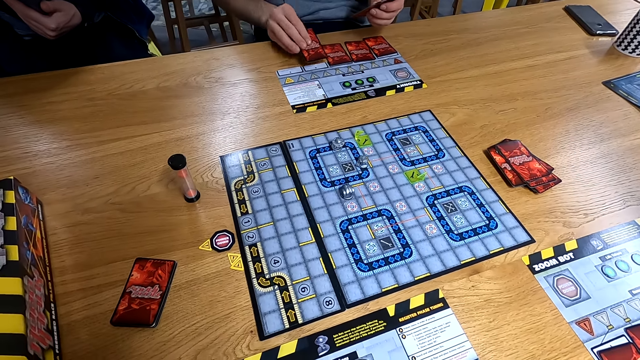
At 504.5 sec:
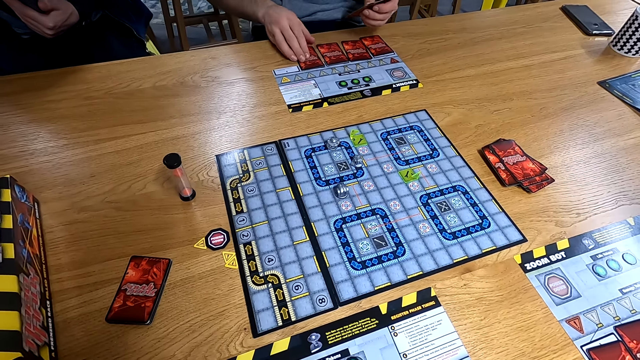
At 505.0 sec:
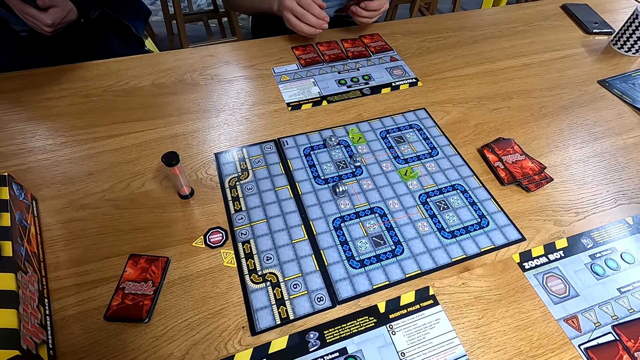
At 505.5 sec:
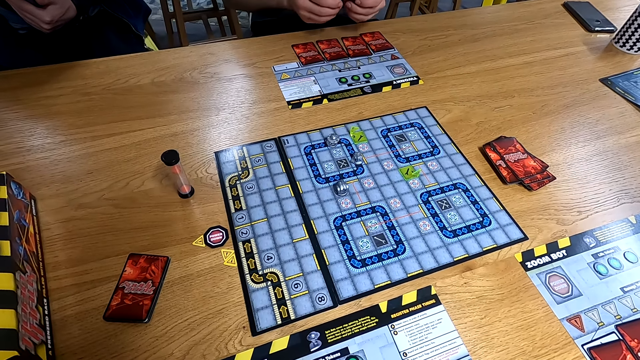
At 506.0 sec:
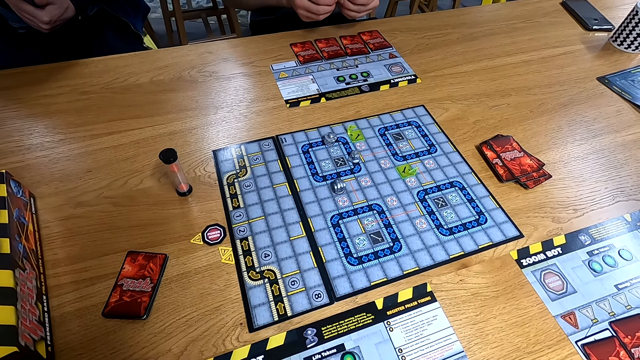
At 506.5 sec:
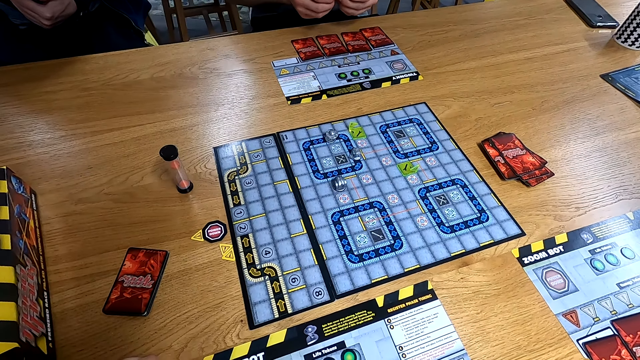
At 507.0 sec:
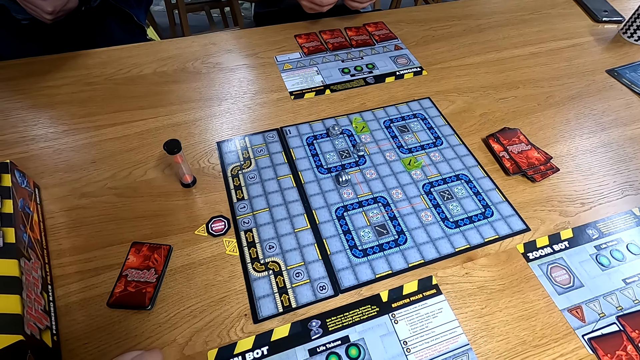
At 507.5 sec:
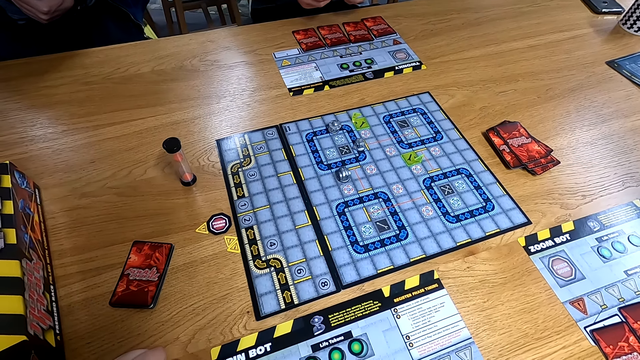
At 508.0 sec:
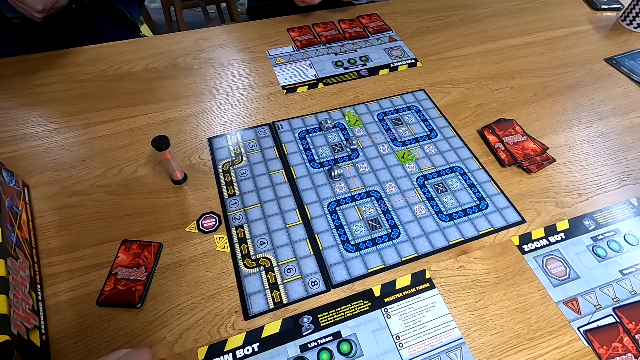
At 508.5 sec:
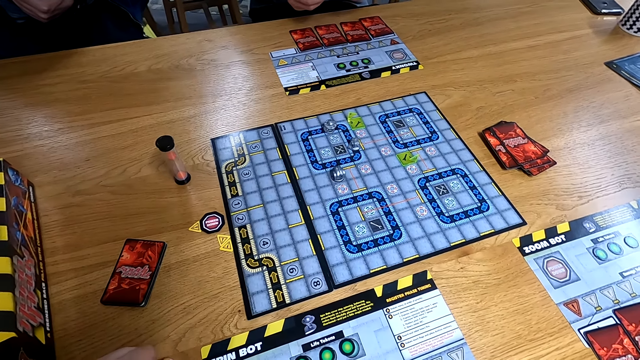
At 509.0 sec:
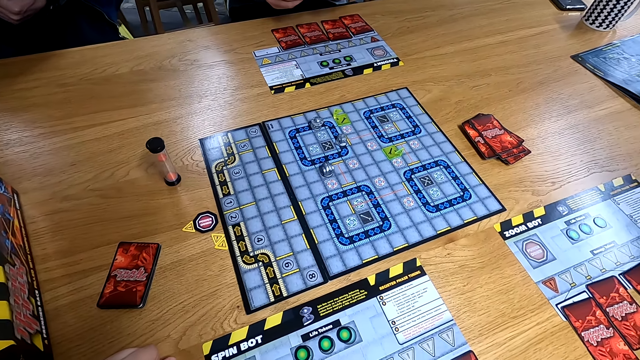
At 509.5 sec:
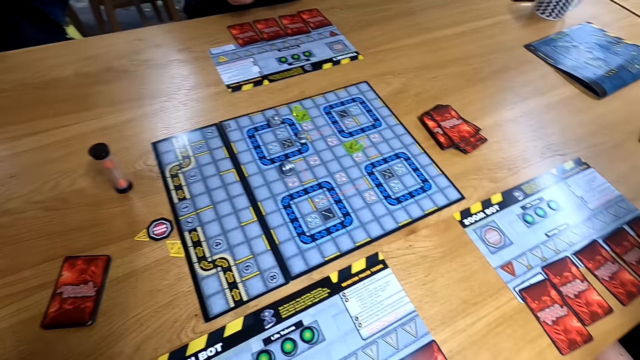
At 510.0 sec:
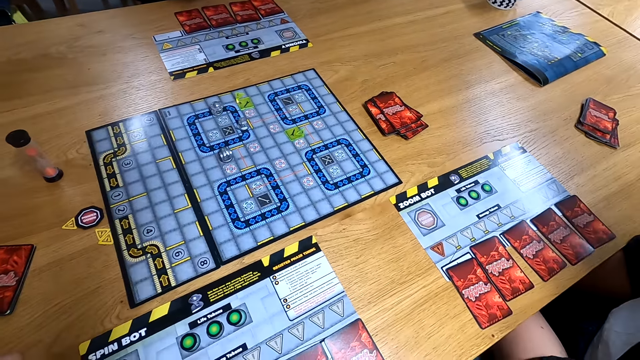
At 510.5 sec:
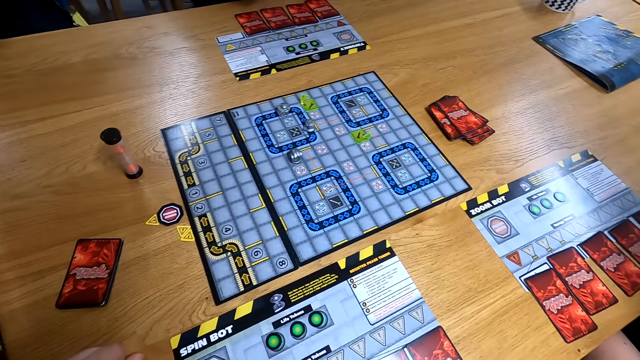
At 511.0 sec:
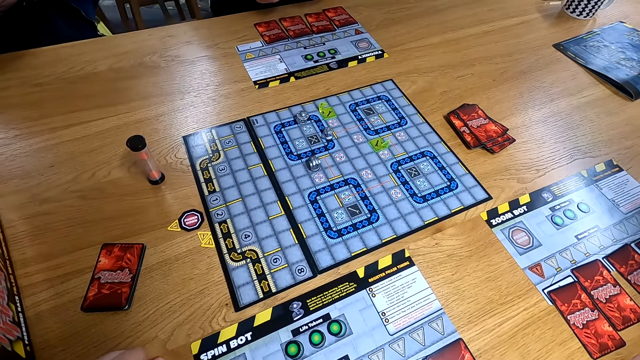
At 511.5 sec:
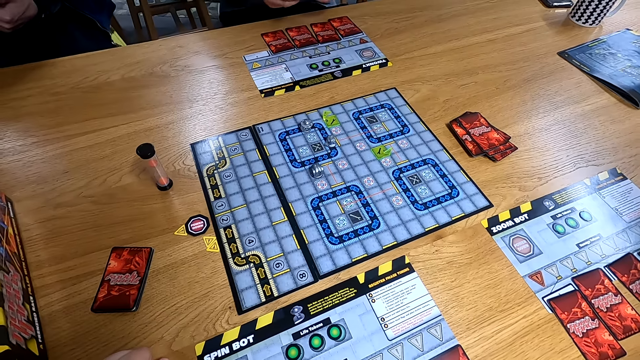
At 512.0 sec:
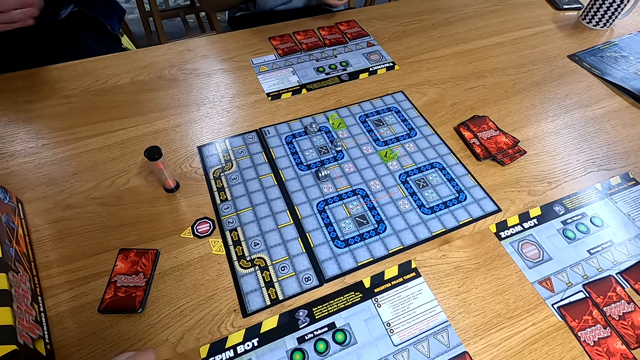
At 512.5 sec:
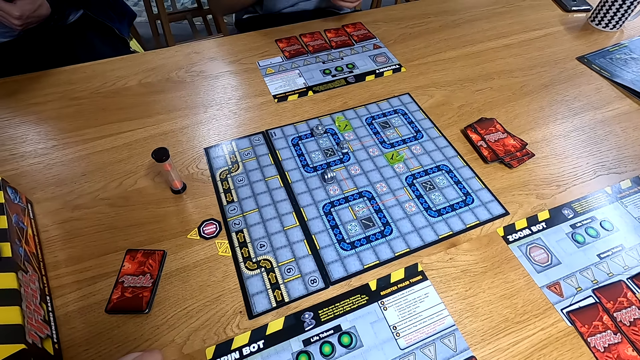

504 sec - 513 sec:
The man drops the programming card on the player mat with his right hand.

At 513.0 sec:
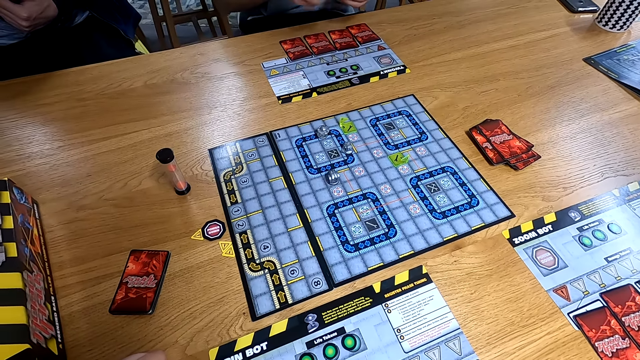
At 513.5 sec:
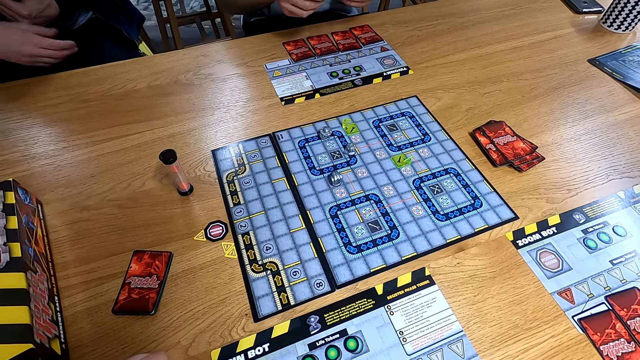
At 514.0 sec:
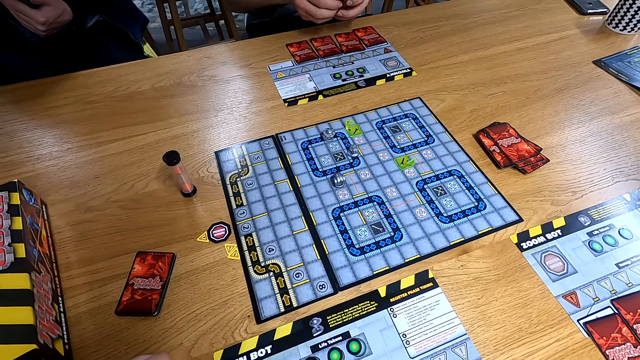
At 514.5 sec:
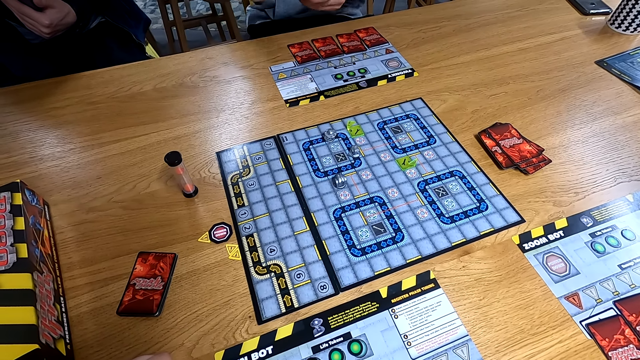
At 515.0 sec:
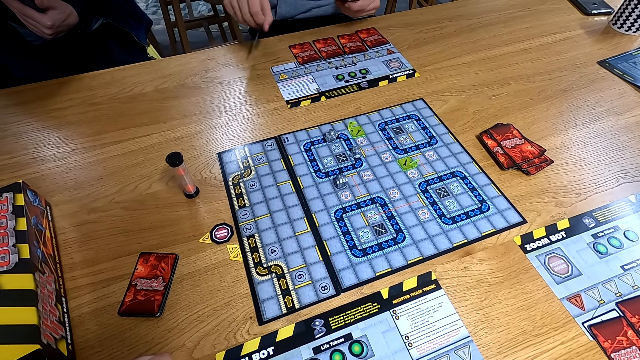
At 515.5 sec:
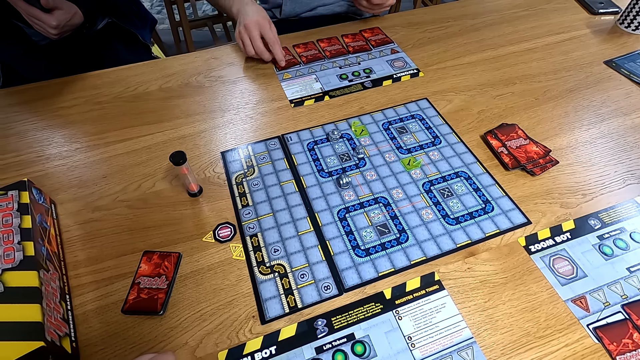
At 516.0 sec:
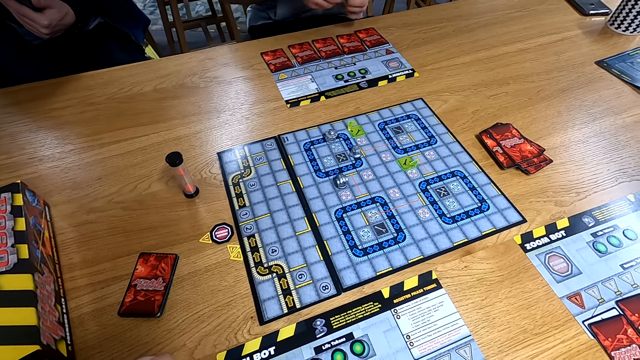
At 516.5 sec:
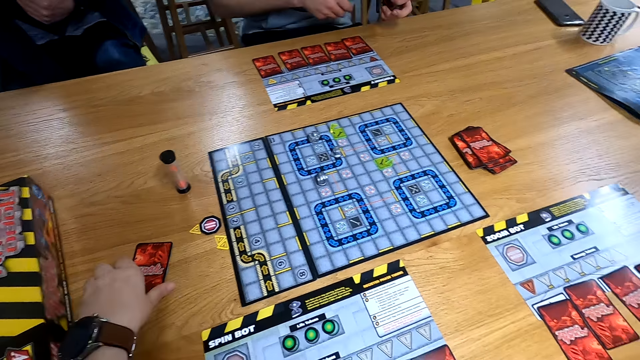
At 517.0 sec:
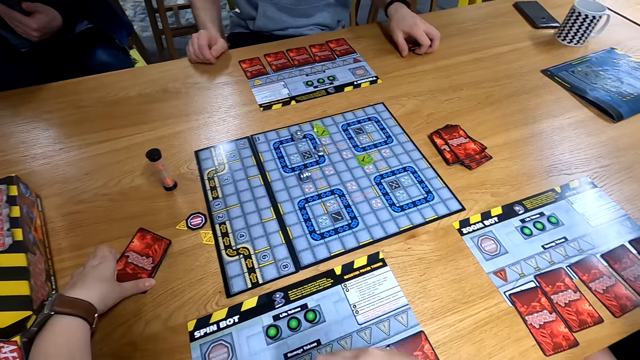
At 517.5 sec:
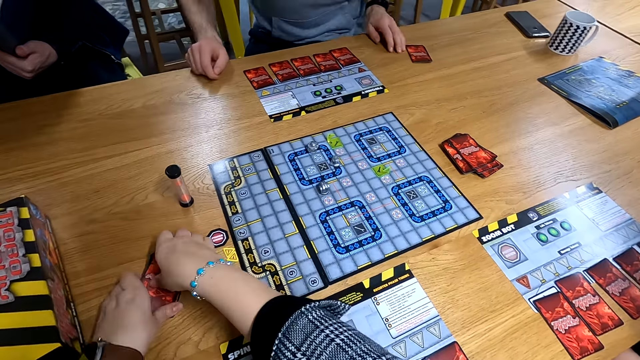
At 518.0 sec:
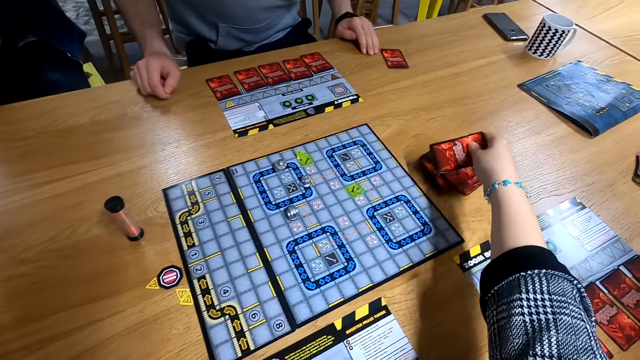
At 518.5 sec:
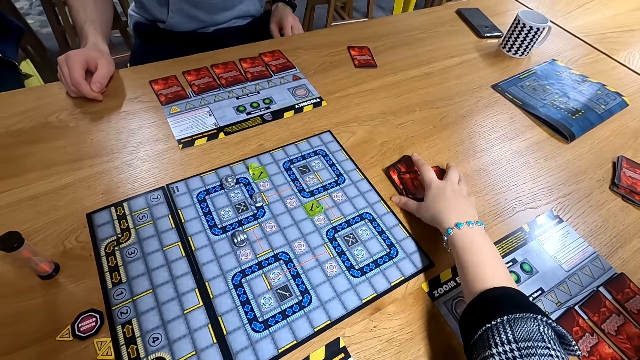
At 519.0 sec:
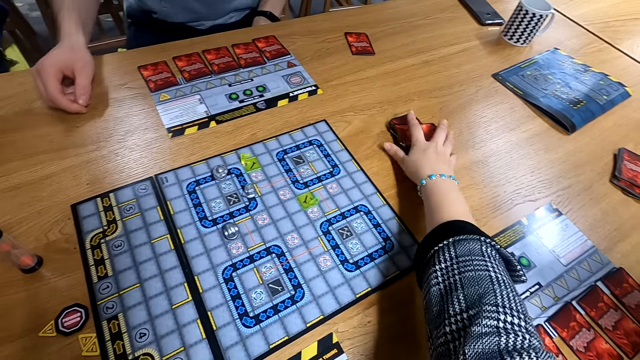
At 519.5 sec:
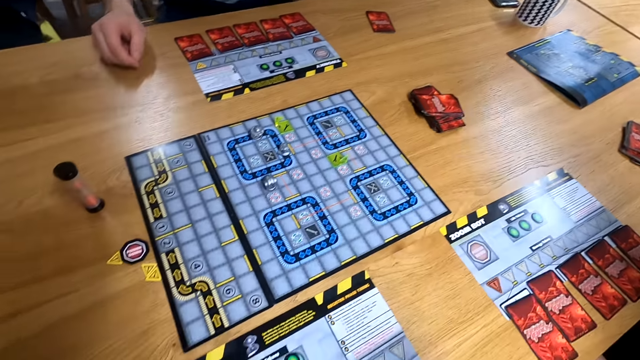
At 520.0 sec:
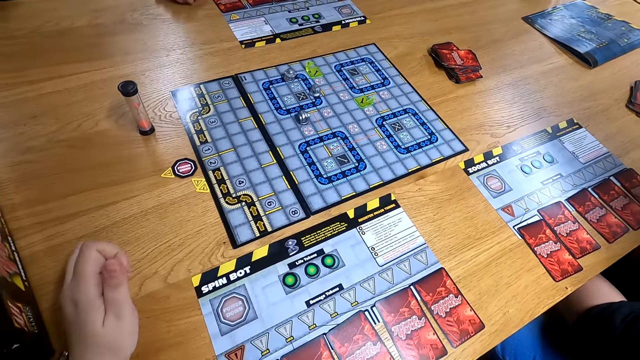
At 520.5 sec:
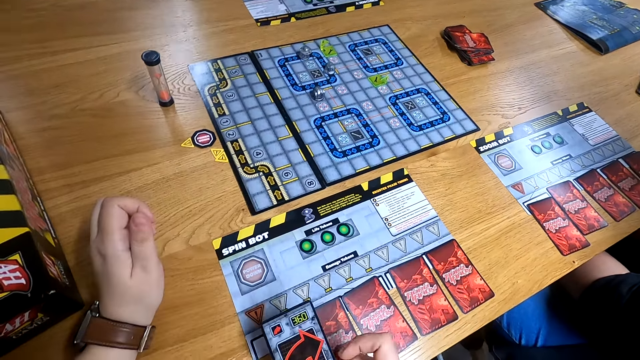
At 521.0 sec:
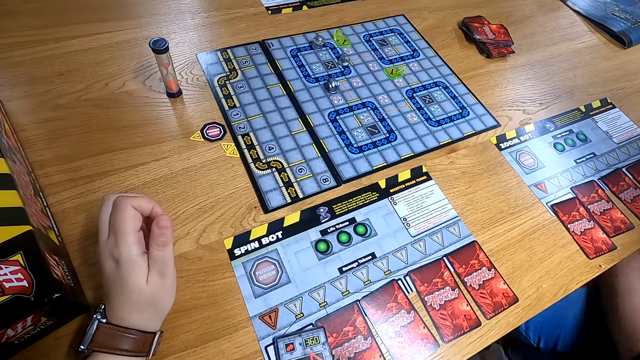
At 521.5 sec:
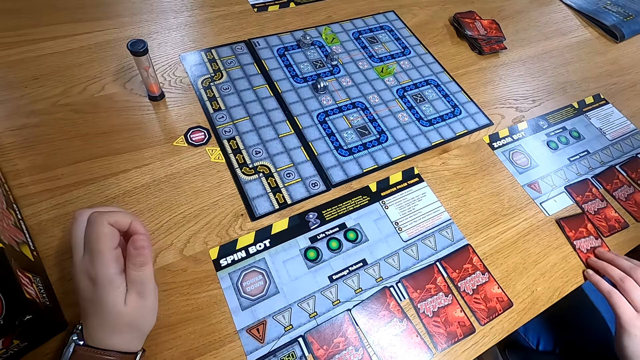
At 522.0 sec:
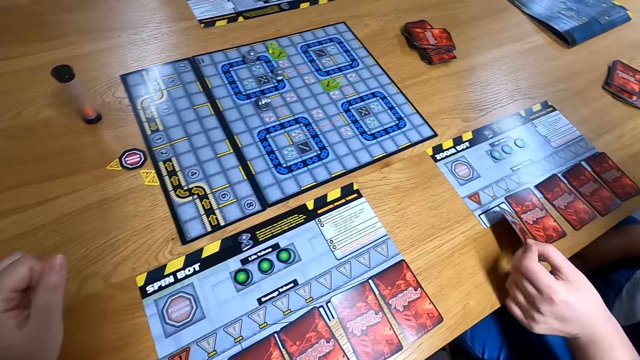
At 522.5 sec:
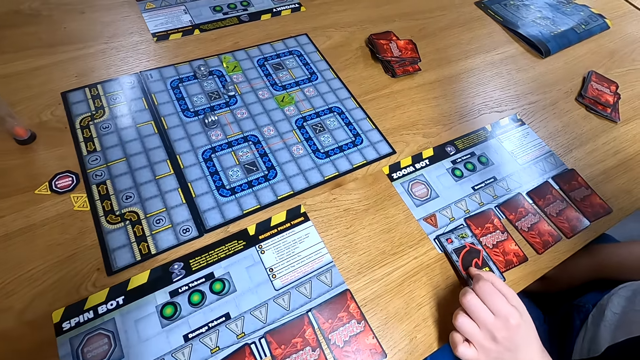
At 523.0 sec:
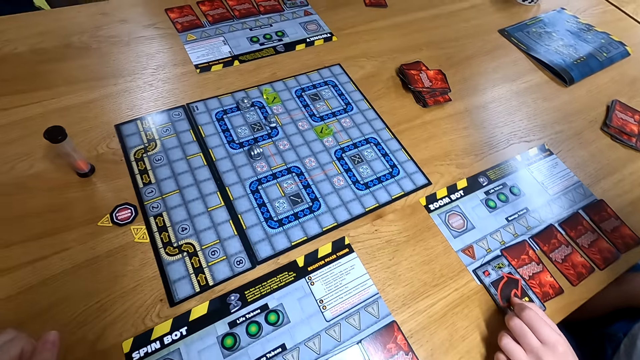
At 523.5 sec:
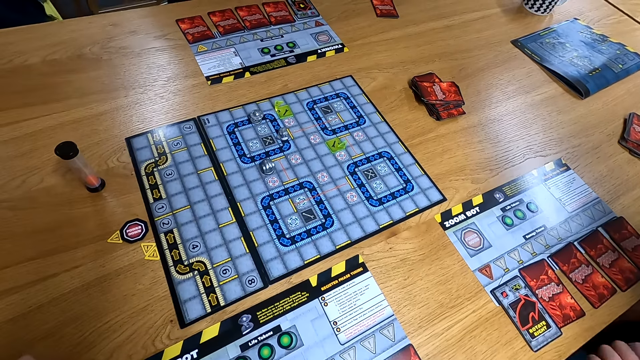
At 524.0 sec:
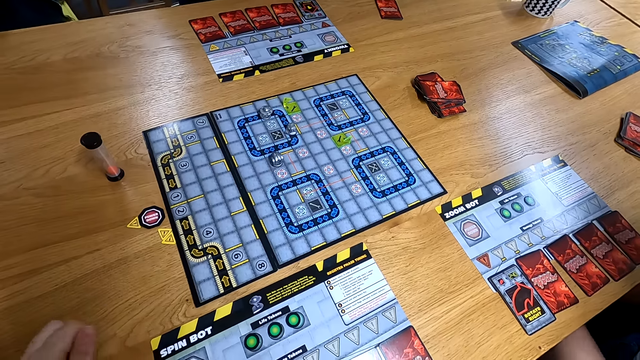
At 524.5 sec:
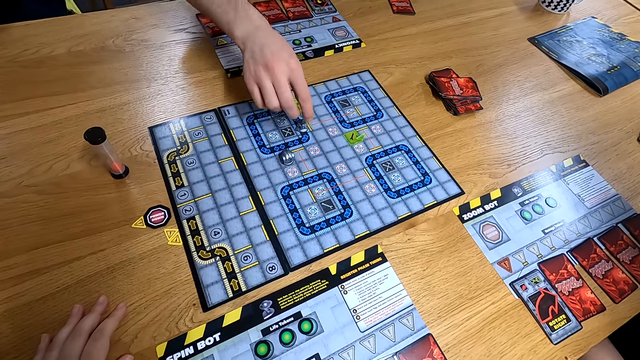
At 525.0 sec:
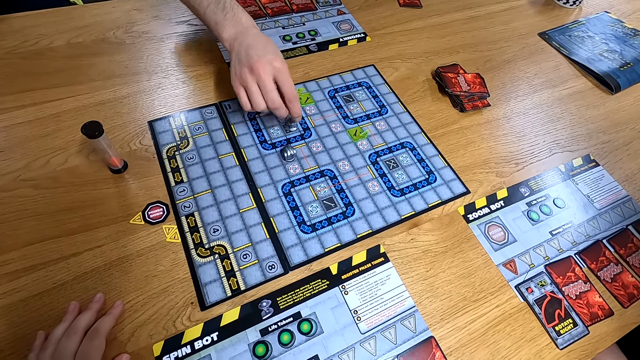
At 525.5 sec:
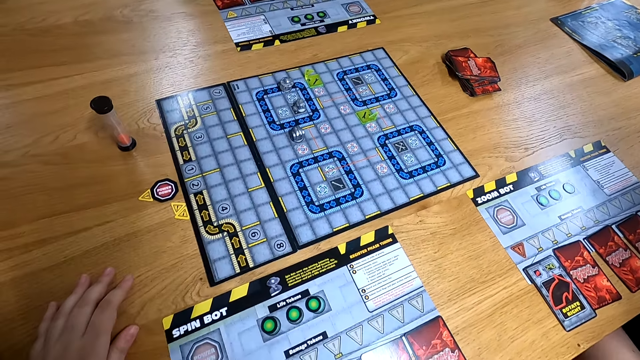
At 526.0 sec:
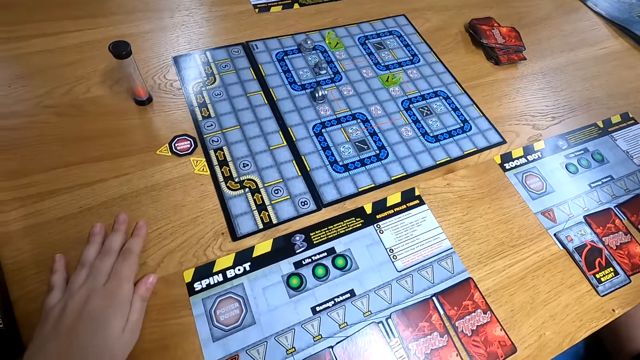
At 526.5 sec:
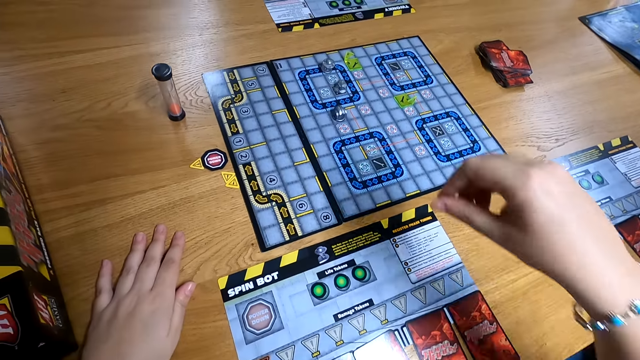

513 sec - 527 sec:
The man drops a programming card on the player mat with his right hand. The camera wearer picks the programming cards from the table with both hands. The man drops the programming cards on the table with his left hand. The camera wearer holds the cards. She drops the programming card on the stack of programming cards on the table with her right hand. She moves the programming card on the table with her right hand. She flips the programming card on the player mat with her right hand. She places a hand on the table. The woman flips the programming card on the player mat with her left hand. A person places a card on the board. The man moves the robot figure on the RoboRally board with his right hand.
